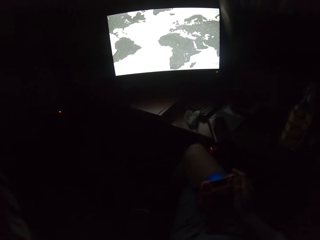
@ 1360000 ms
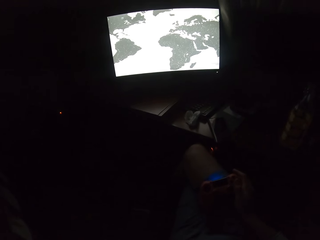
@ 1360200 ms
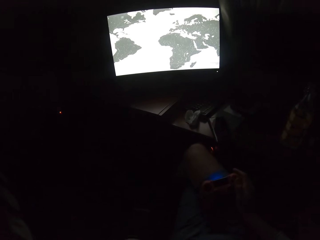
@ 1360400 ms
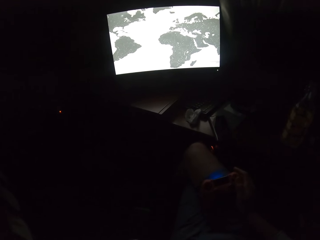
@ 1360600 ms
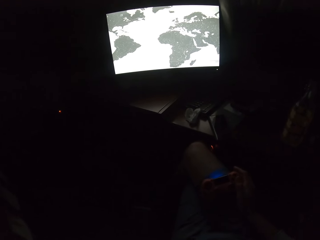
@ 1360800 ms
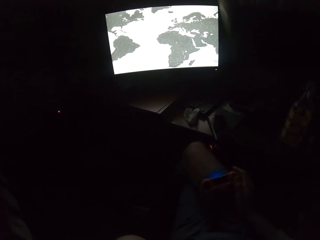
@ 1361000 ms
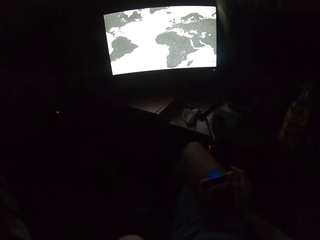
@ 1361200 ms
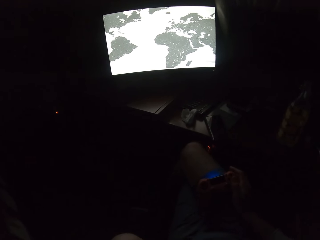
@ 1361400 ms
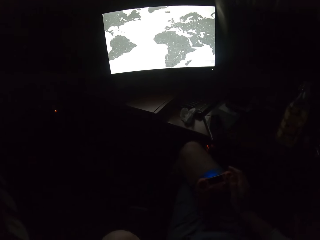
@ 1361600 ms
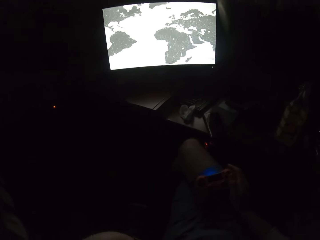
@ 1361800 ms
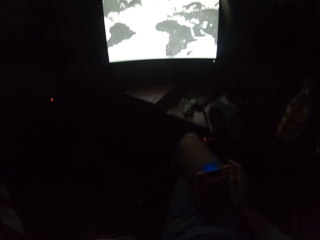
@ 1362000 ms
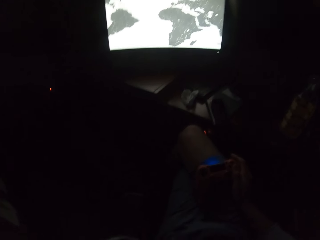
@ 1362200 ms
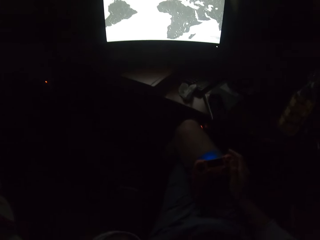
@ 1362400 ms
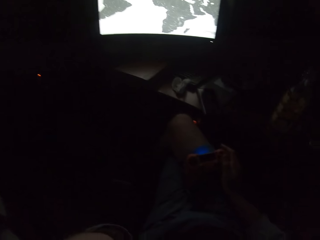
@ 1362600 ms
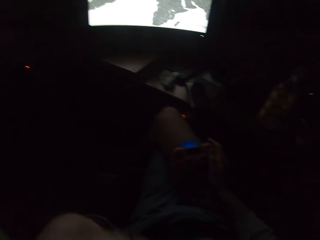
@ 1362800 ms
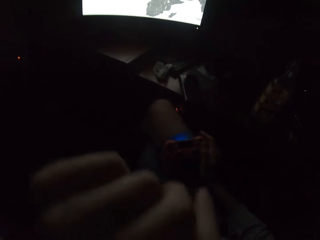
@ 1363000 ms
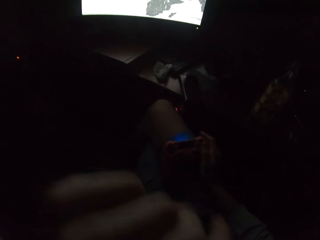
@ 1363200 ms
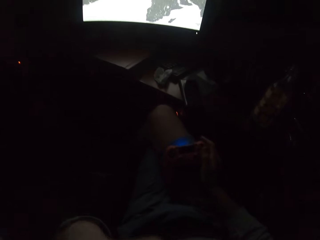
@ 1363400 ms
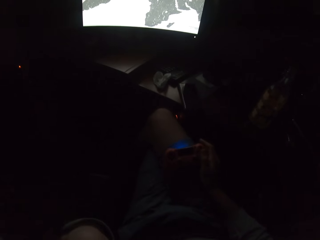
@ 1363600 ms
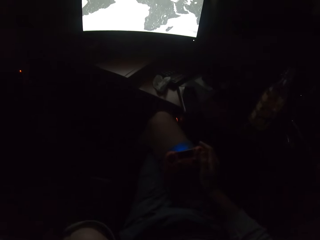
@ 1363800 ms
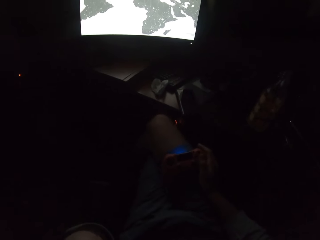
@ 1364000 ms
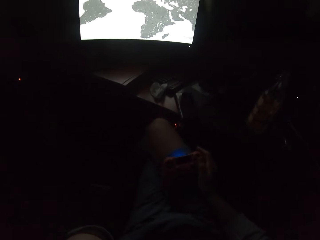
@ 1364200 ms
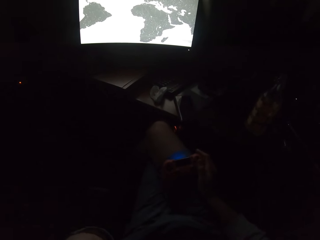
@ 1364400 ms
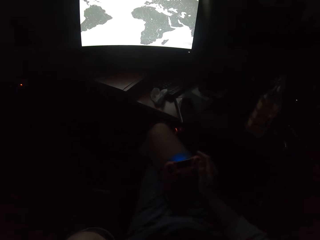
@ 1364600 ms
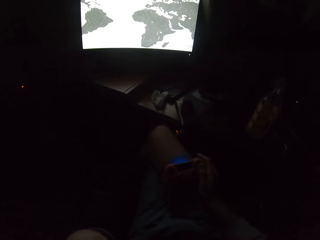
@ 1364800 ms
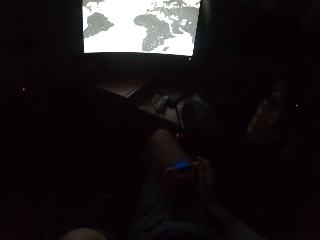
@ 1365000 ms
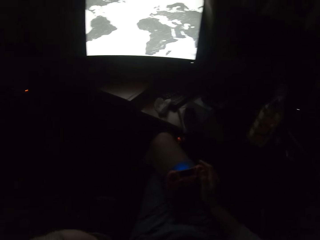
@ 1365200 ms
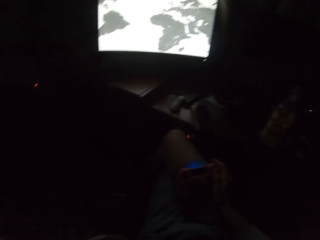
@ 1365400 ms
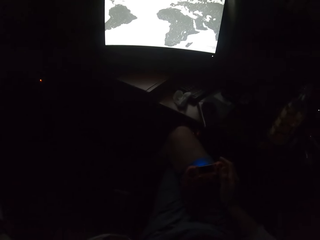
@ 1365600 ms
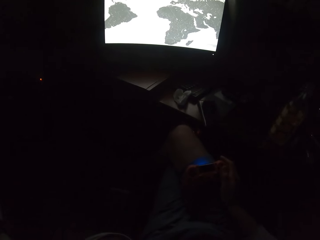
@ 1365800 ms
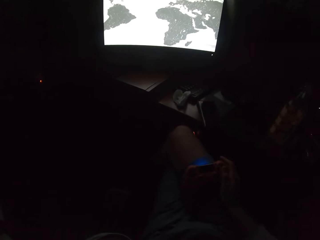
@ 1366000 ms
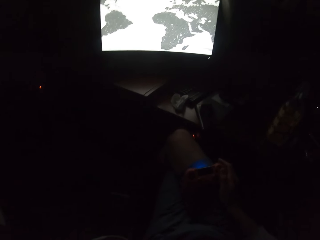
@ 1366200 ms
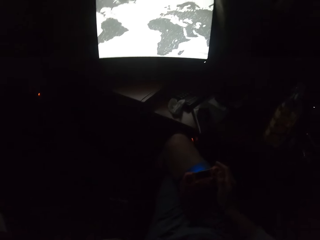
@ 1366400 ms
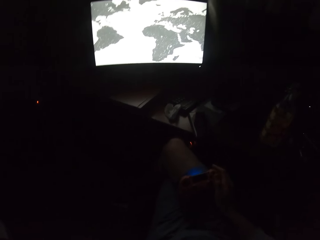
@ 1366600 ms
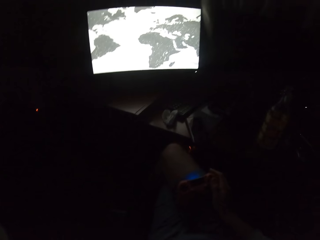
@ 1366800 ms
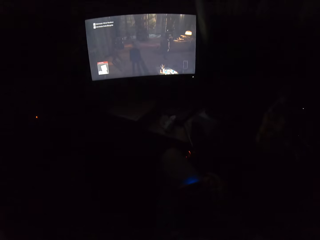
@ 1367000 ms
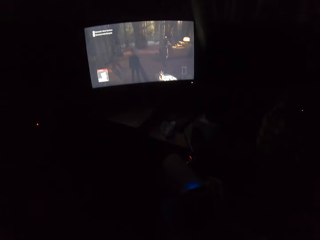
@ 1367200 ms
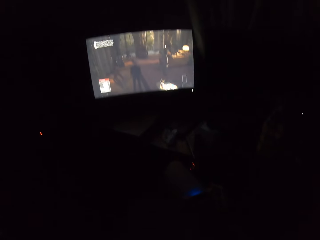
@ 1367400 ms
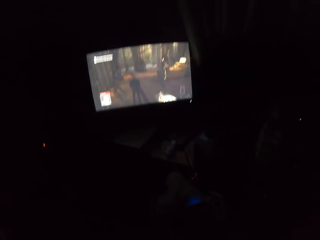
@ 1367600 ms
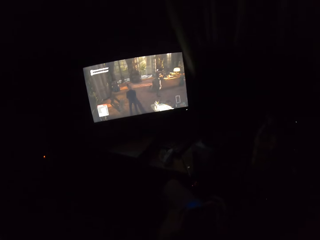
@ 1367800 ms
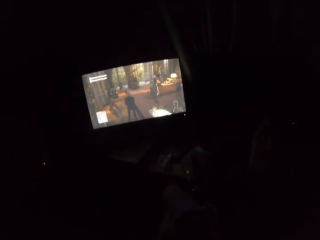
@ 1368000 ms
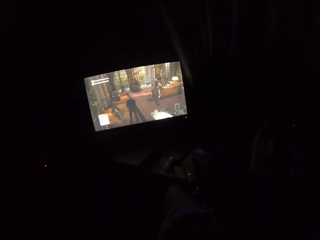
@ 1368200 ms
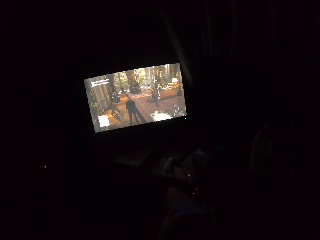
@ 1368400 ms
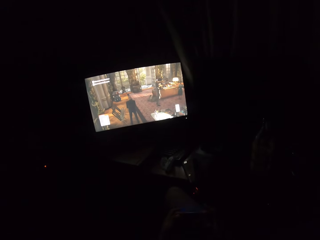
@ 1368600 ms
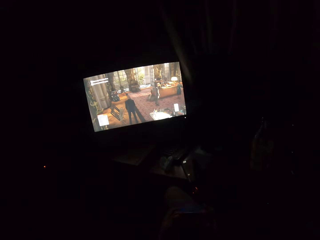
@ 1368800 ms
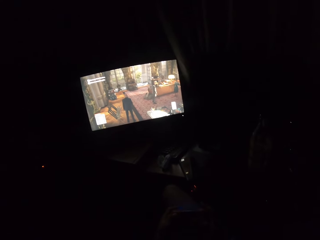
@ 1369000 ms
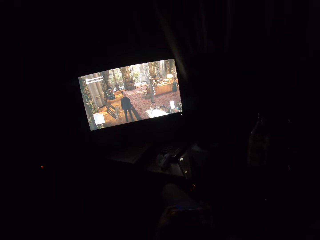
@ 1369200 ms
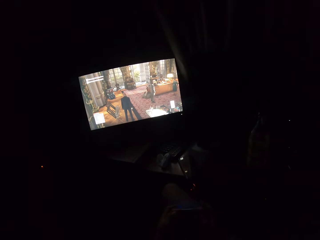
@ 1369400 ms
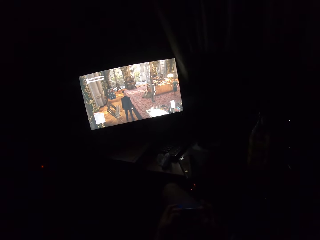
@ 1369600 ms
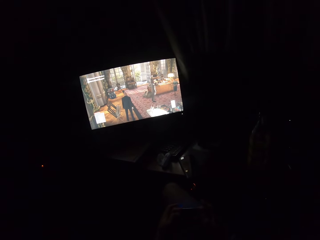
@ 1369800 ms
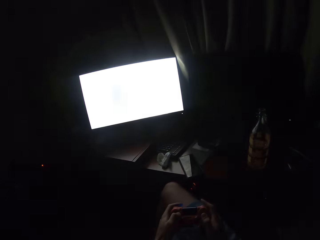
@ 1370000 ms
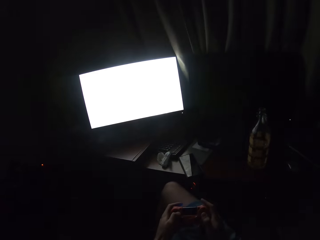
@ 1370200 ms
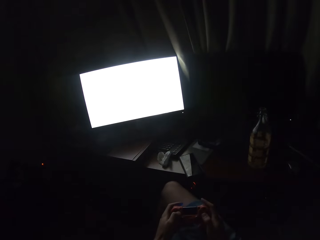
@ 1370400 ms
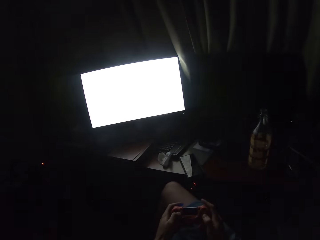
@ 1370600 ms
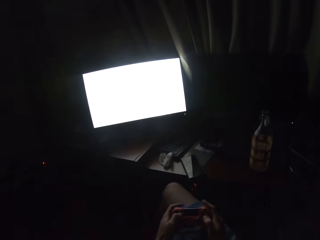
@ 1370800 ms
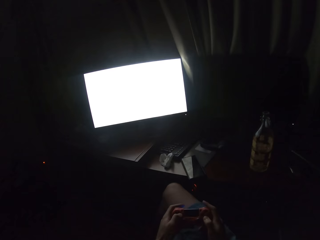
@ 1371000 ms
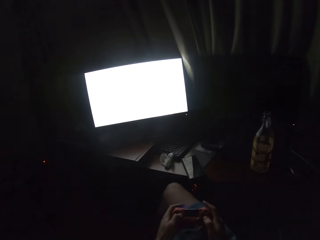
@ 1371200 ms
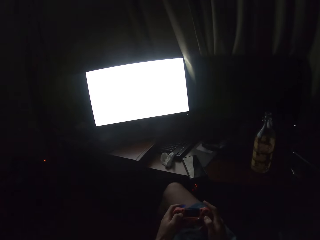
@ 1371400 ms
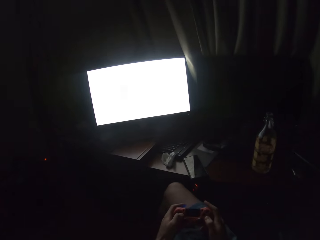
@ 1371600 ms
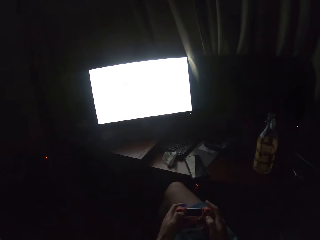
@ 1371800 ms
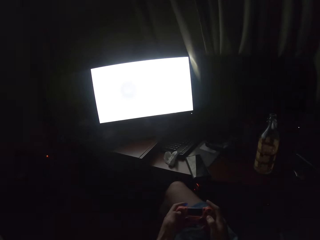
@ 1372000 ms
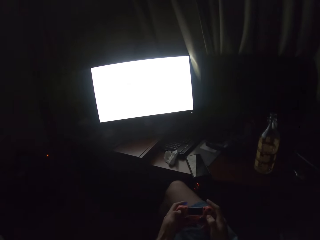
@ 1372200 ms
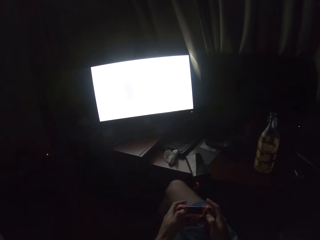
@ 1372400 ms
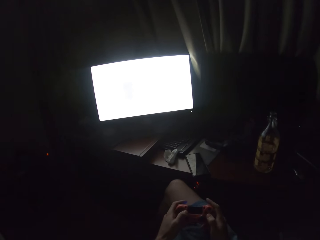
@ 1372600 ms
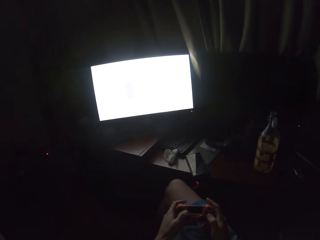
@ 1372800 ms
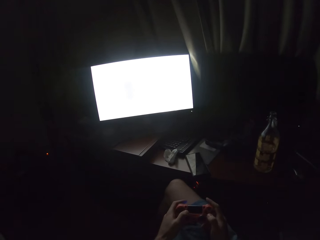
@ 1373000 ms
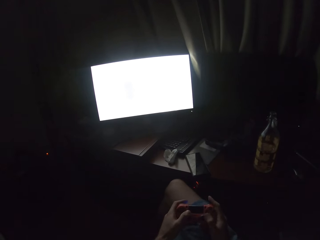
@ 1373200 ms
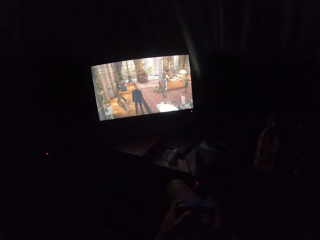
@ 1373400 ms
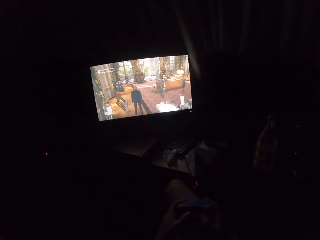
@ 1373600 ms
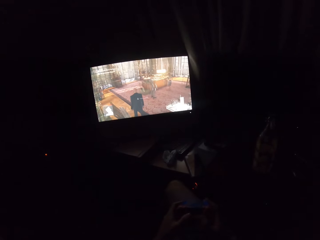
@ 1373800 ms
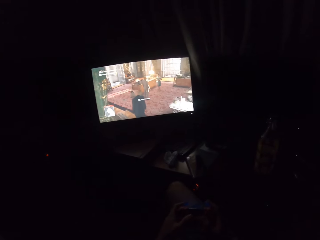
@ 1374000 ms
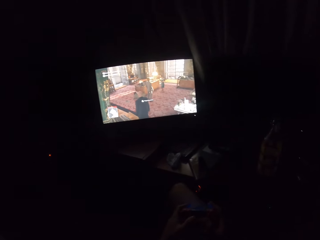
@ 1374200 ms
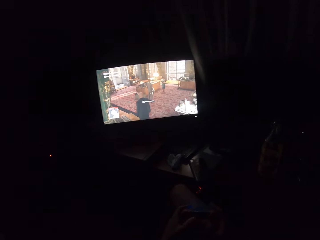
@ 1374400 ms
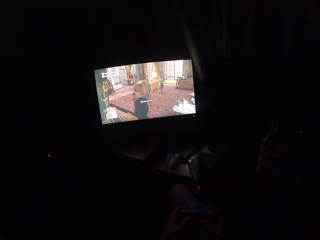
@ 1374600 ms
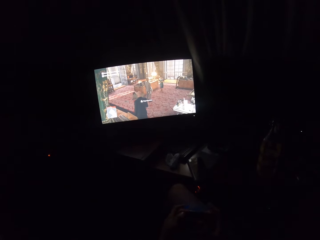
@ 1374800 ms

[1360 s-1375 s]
The camera wearer turns to the side. They play a video game on the screen. They hold the gaming control.

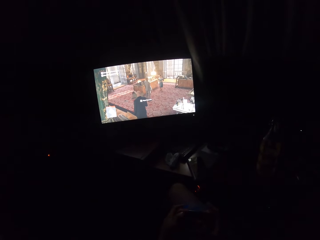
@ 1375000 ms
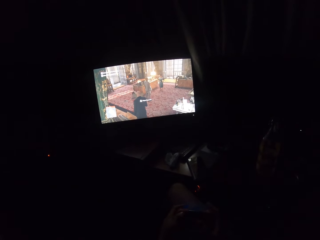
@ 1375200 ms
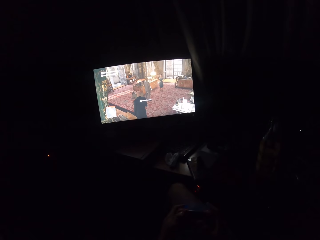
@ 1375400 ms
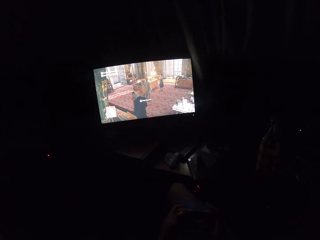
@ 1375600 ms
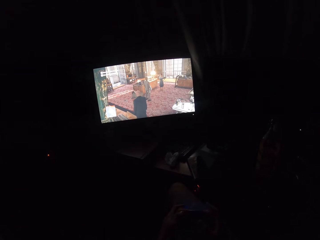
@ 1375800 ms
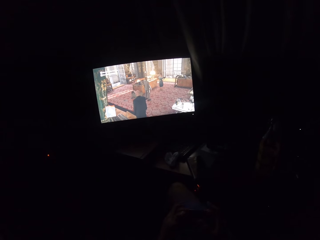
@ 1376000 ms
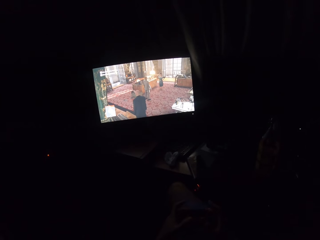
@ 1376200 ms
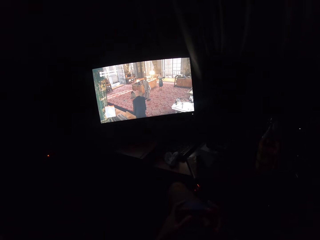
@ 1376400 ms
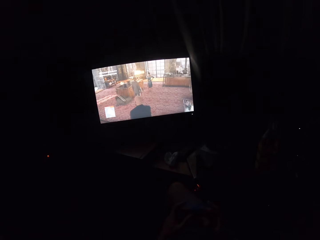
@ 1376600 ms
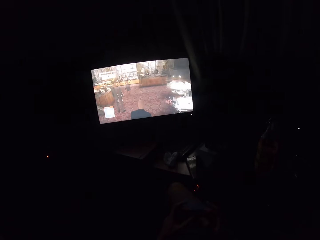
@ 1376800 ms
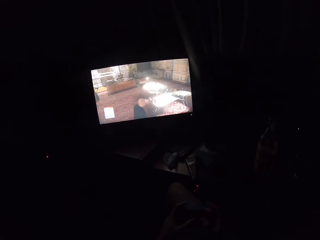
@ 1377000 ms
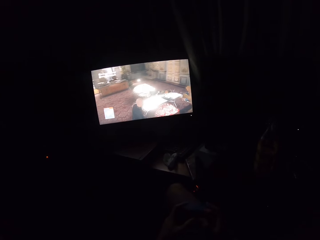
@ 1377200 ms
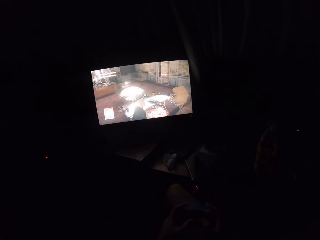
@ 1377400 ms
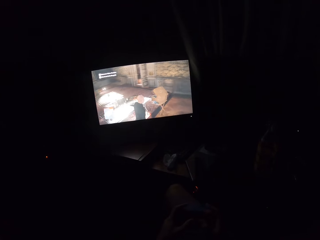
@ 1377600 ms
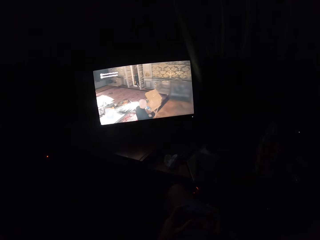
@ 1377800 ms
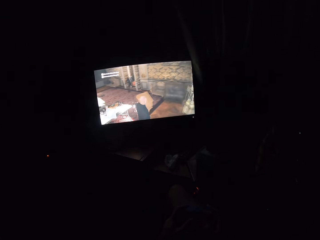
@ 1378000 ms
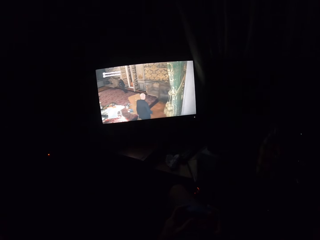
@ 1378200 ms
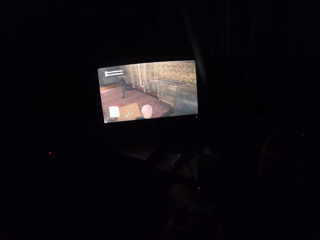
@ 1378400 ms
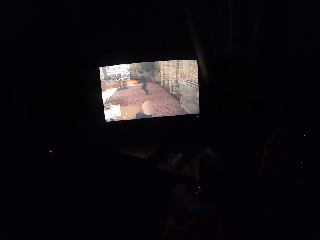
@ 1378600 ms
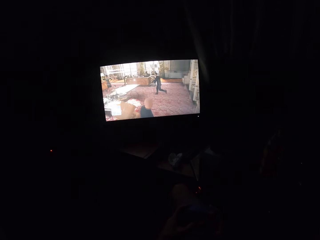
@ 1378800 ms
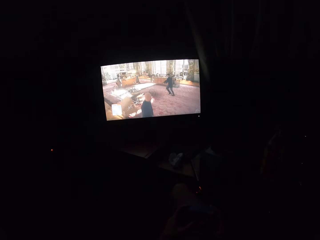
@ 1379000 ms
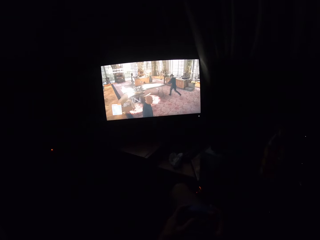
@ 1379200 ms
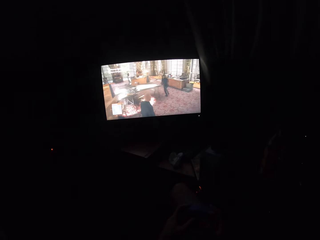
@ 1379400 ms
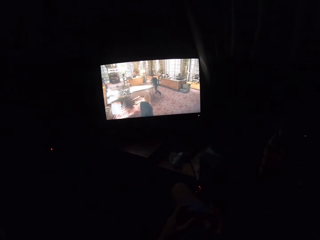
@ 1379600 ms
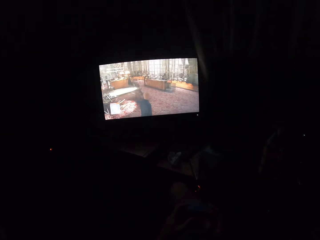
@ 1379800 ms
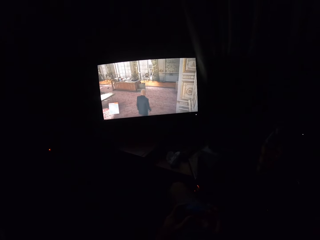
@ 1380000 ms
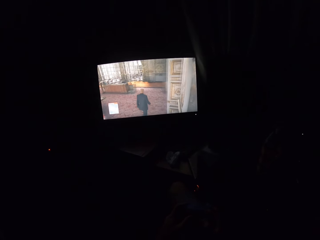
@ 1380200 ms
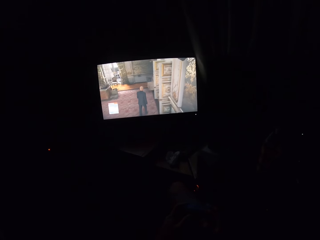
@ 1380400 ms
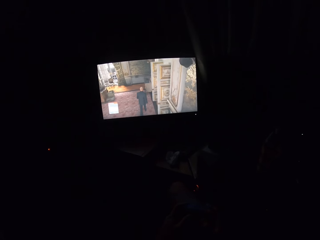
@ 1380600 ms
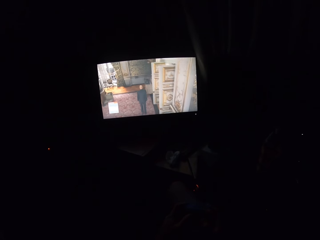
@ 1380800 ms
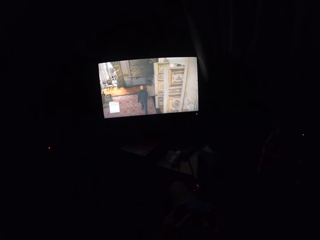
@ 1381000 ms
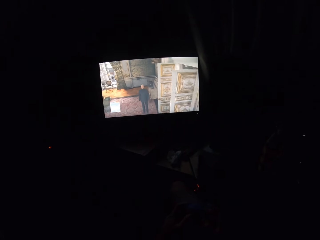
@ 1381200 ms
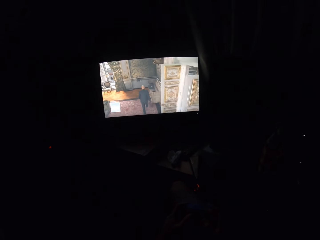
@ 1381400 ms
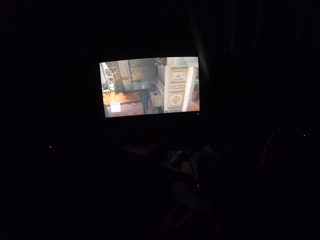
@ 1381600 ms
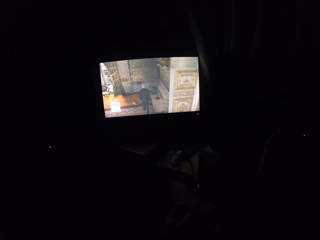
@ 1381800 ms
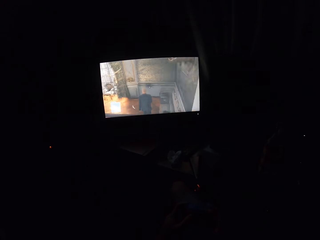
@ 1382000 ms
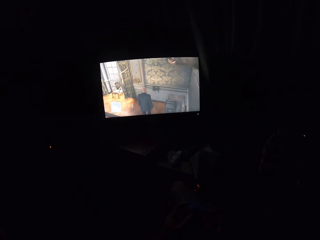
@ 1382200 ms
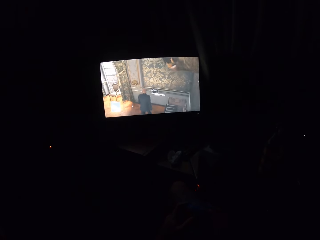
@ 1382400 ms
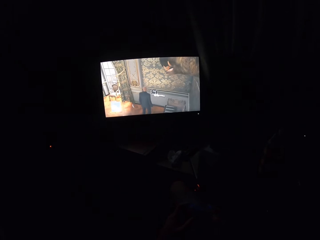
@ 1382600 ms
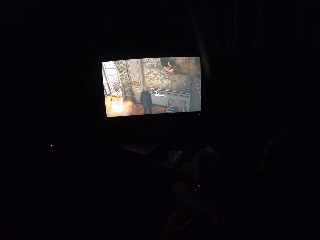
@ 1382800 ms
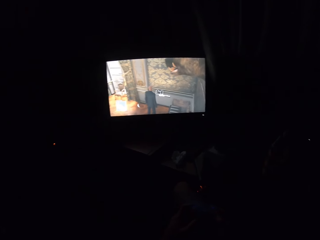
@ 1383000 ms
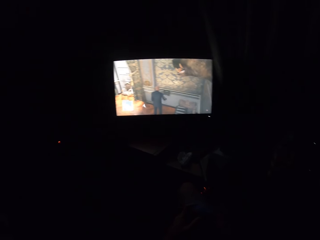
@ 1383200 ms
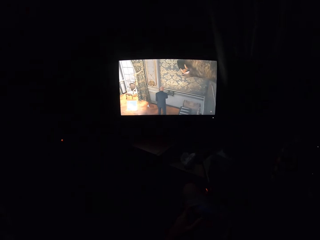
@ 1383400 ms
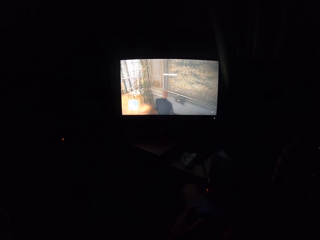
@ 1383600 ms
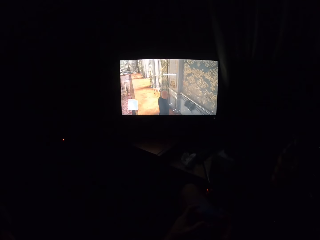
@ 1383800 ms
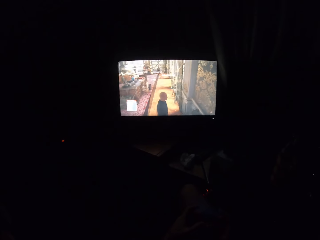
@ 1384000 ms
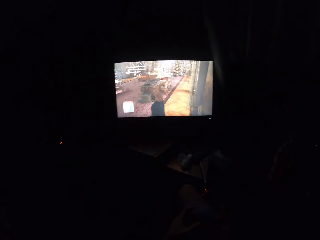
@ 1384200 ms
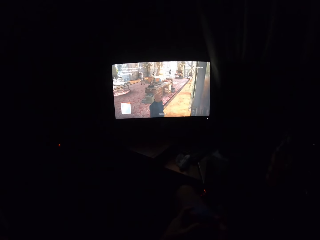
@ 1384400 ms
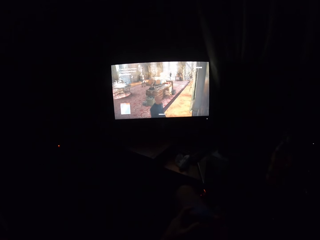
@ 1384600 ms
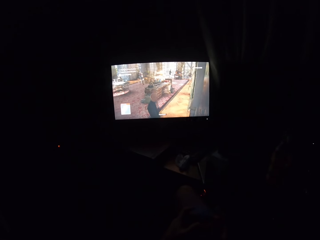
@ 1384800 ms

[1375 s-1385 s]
The camera wearer presses the gaming control. They turn to the side.
